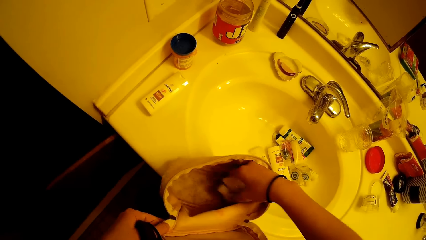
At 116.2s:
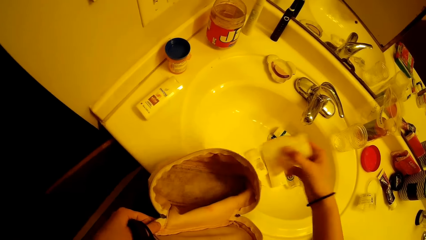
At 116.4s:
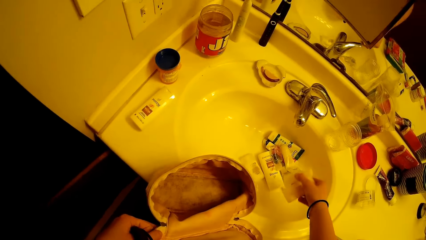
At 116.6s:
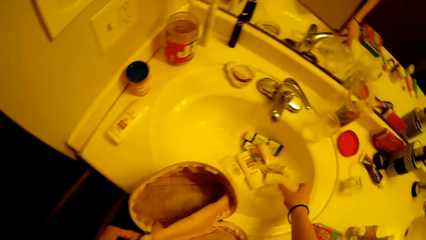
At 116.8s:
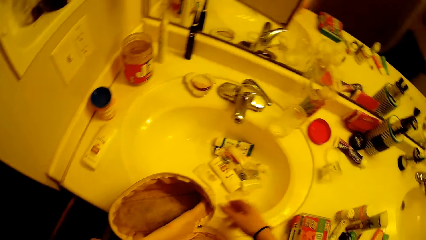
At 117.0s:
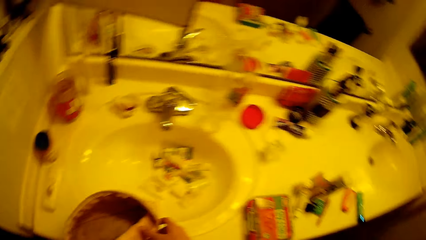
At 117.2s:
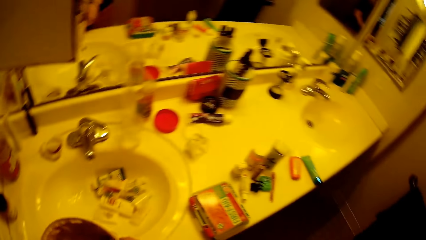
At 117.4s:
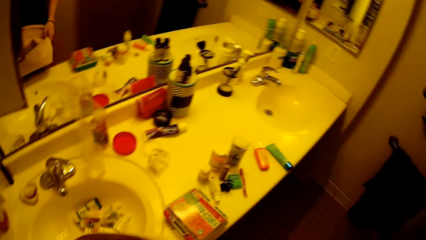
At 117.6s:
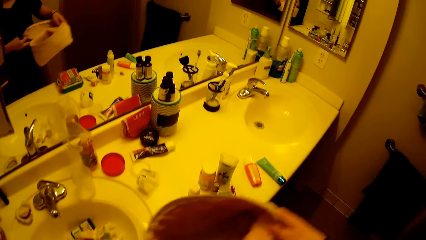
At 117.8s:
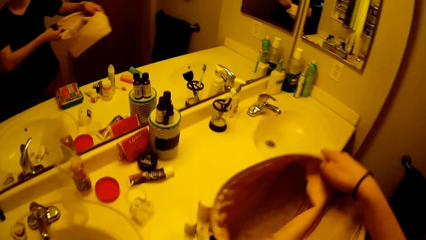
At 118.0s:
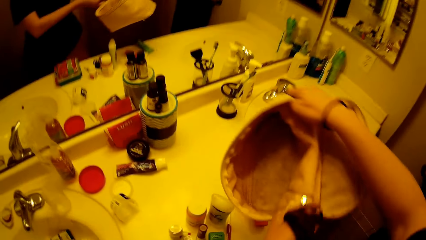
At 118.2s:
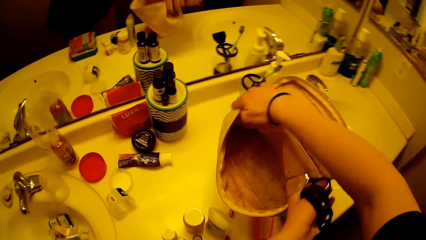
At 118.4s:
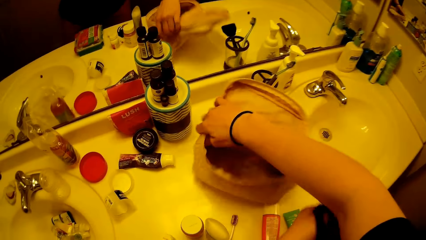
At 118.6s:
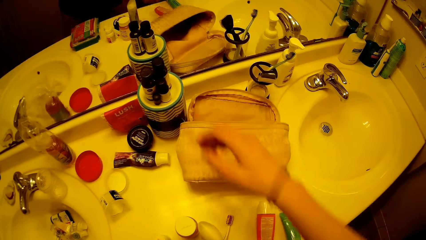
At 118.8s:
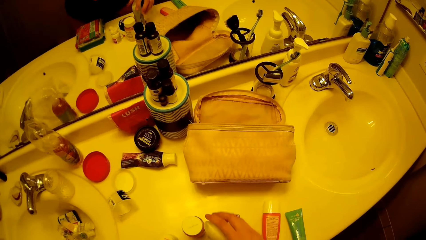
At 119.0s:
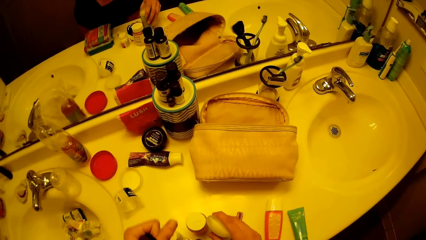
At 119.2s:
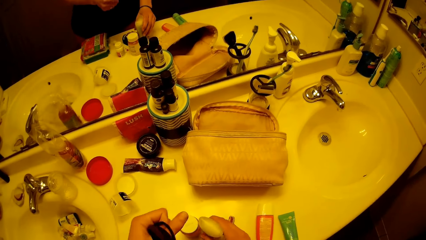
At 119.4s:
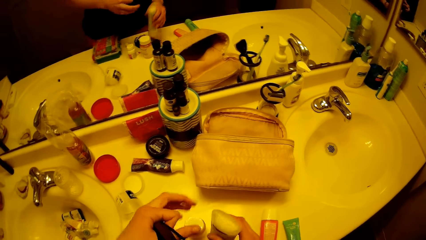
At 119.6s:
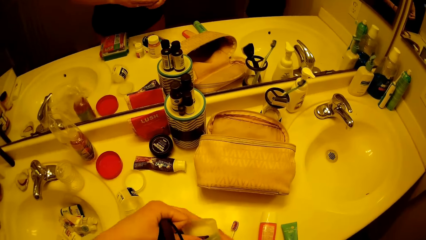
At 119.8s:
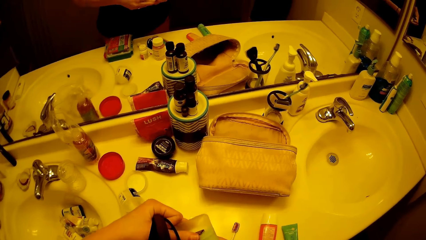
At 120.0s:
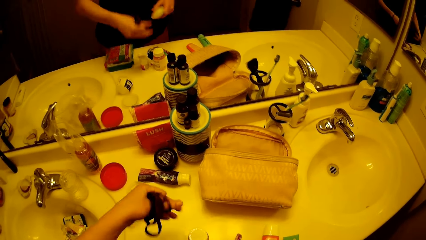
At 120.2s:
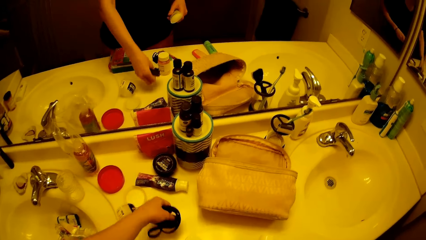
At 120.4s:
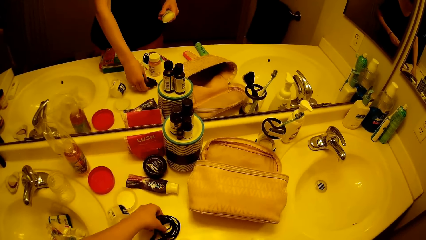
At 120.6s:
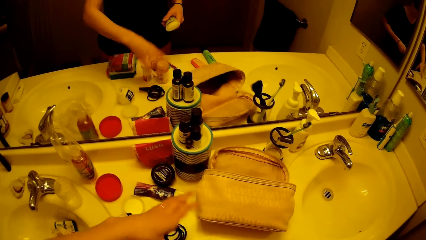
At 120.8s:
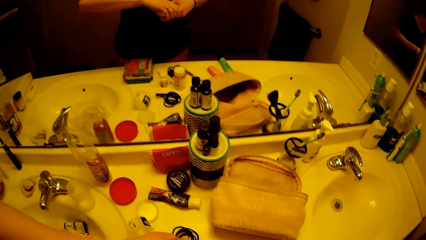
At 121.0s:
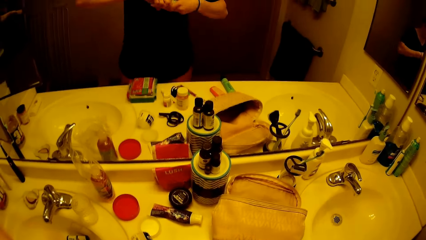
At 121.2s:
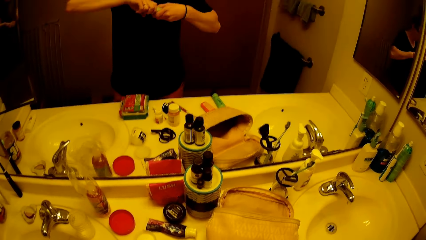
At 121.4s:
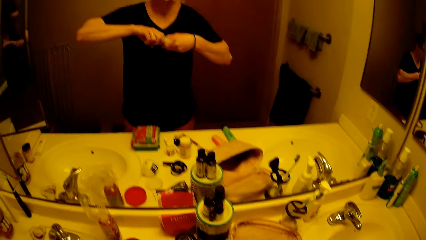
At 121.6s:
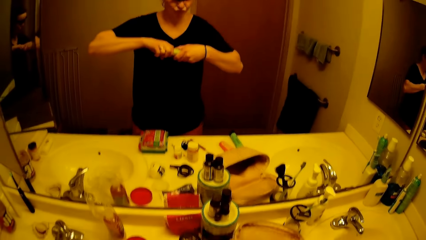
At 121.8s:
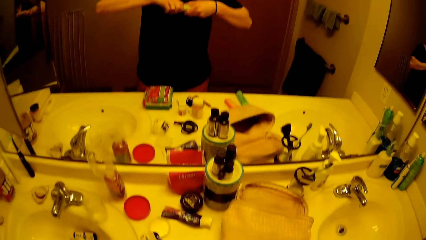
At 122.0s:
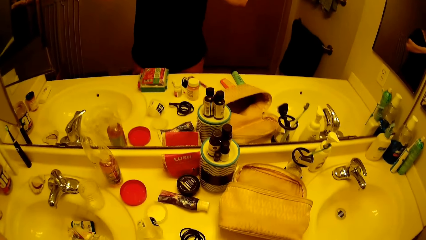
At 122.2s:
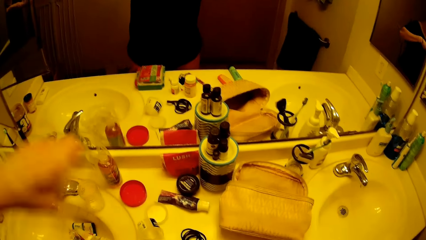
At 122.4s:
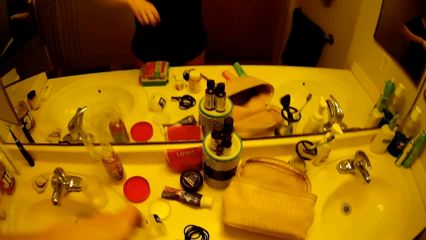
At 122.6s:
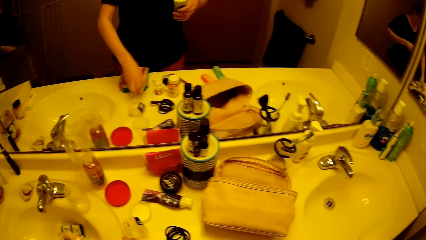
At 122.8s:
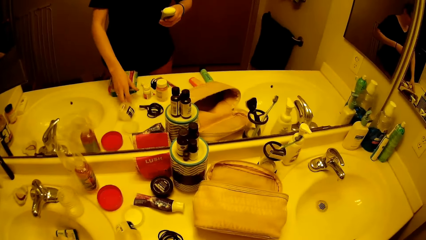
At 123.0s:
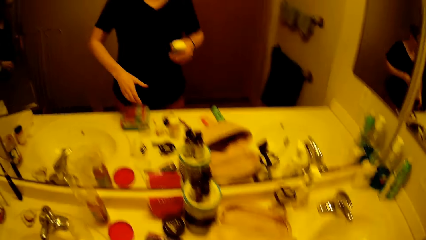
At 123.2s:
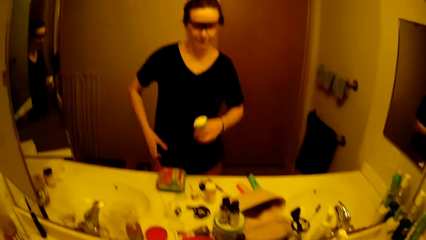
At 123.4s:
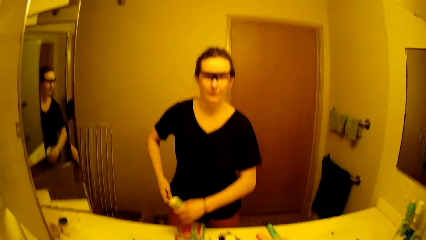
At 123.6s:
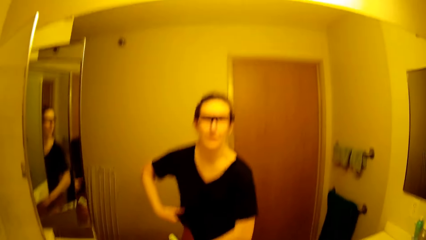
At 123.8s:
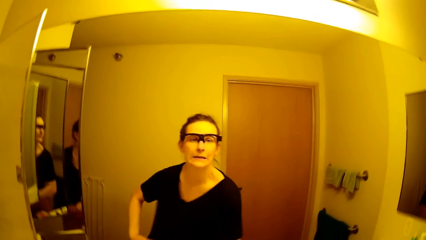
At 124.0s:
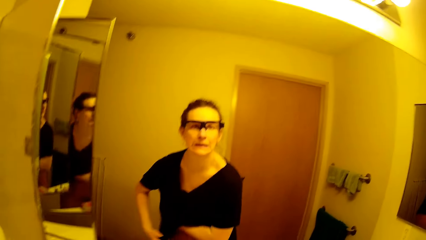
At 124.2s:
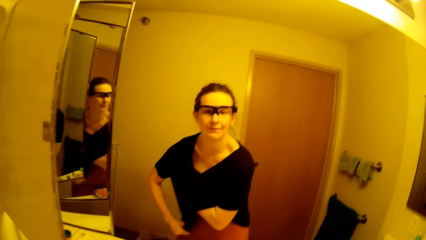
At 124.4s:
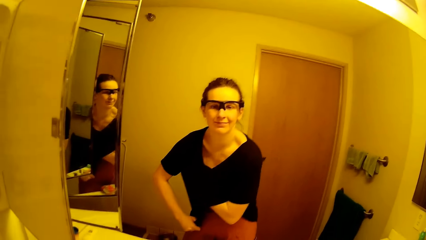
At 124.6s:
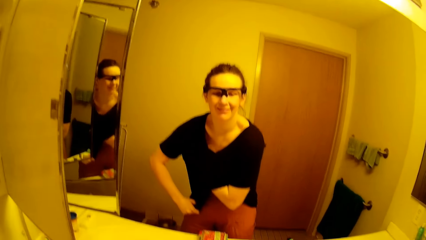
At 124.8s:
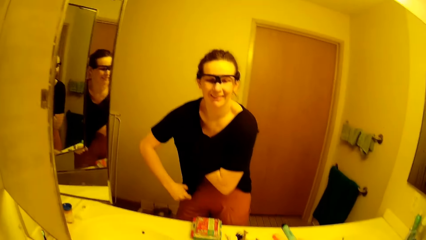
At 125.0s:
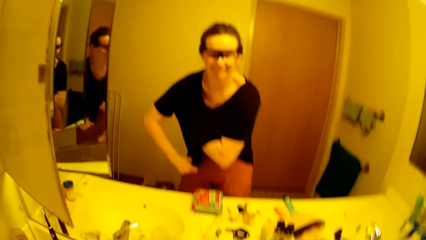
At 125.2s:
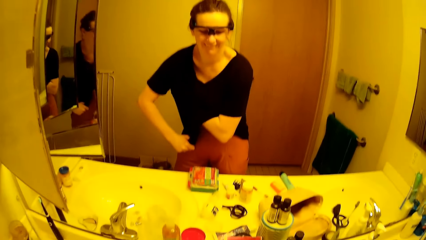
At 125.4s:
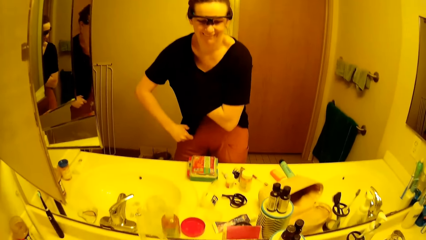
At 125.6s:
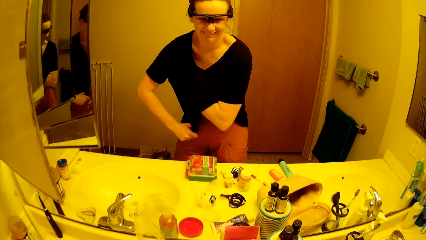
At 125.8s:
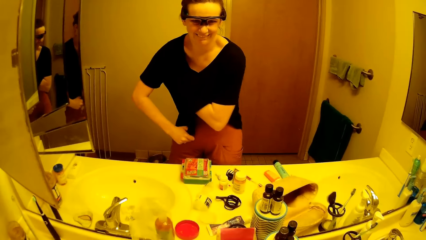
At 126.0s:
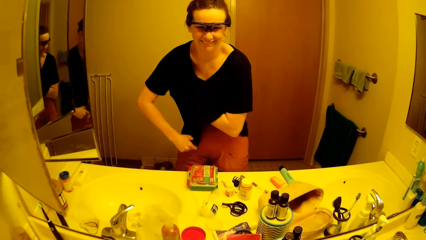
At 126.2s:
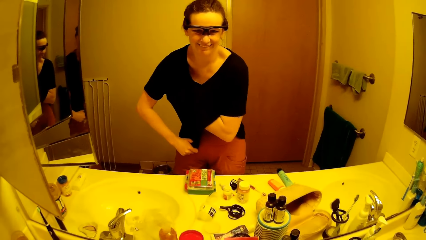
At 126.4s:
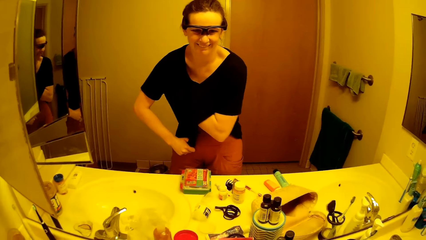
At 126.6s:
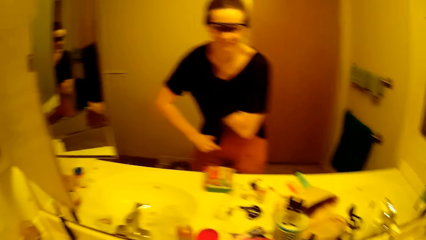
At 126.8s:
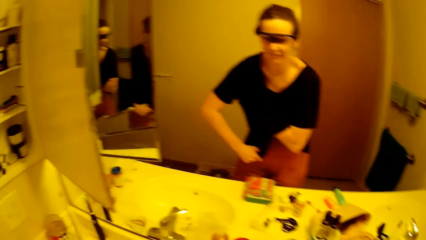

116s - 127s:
The camera wearer brings out another small plastic container from the bag. She drops the small plastic container in the bathroom sink. She picks up the bag from the kitchen sink and drops the bag on the kitchen sink. She picks up a small plastic container from the kitchen sink. She holds wrist bands. She drops a rope on the kitchen sink. She opens the cover of the small container or roll on in her hand. She drops the cover of the small plastic container on the bathroom sink. She holds her top. She applies the roll on in her armpit under cloth.

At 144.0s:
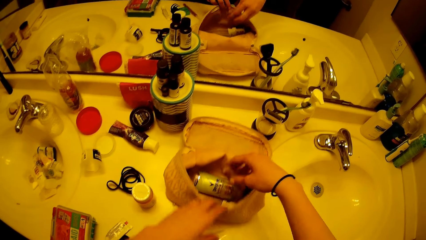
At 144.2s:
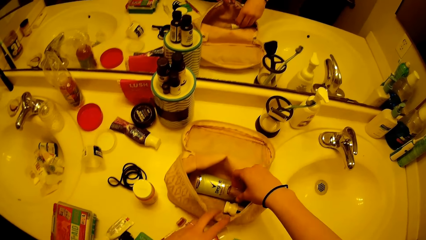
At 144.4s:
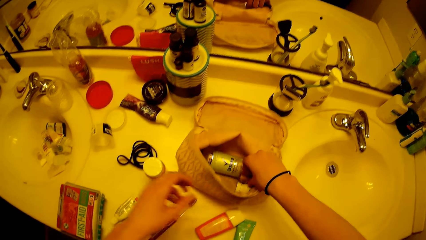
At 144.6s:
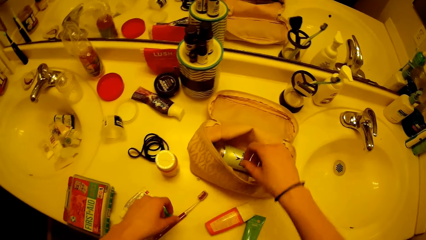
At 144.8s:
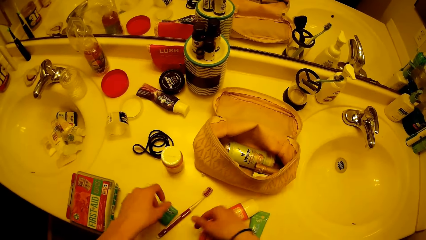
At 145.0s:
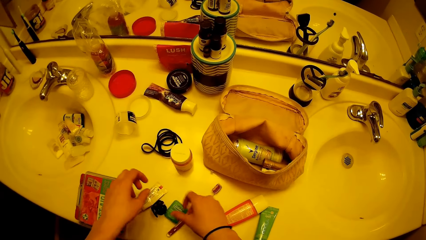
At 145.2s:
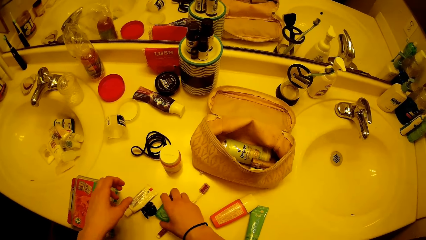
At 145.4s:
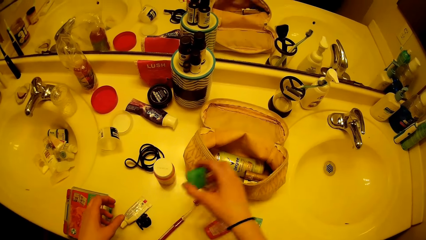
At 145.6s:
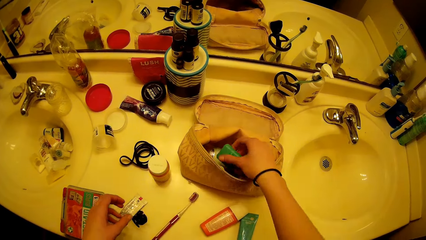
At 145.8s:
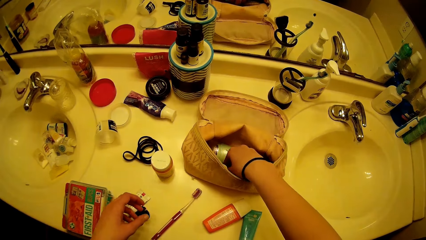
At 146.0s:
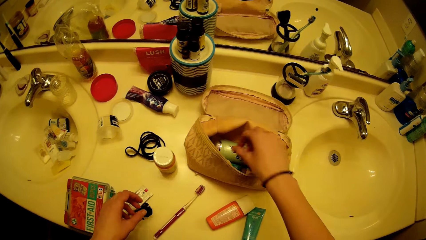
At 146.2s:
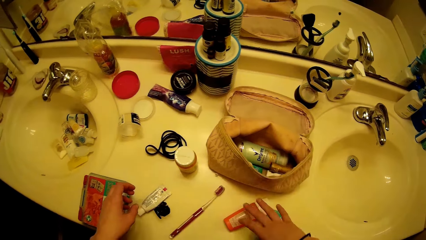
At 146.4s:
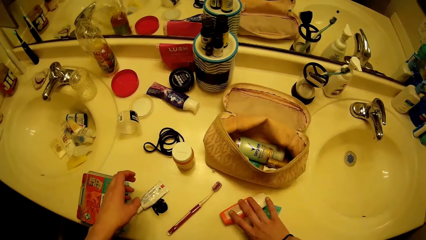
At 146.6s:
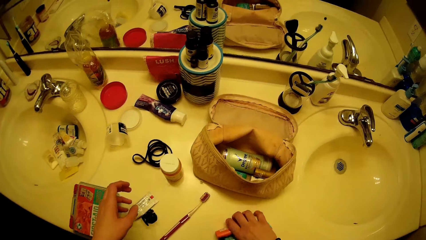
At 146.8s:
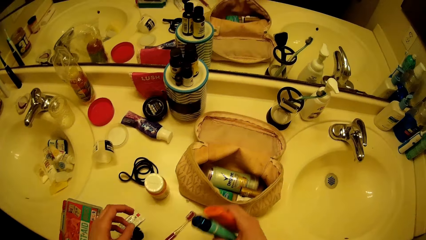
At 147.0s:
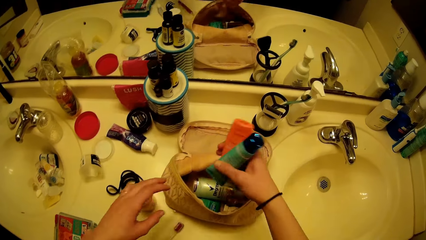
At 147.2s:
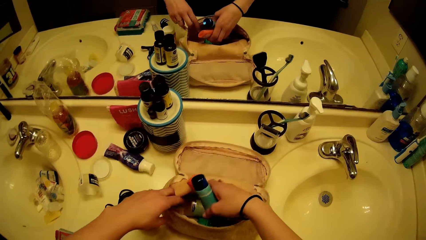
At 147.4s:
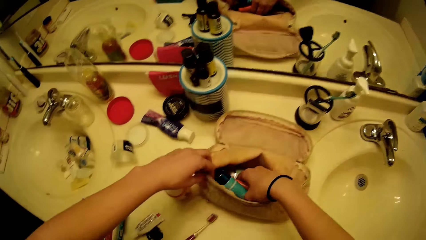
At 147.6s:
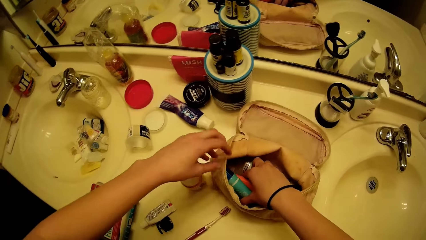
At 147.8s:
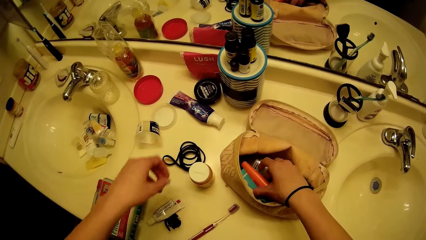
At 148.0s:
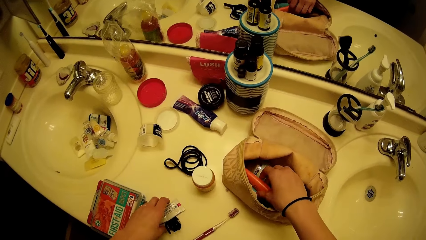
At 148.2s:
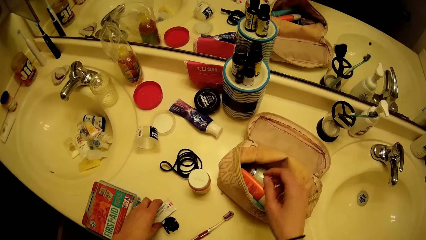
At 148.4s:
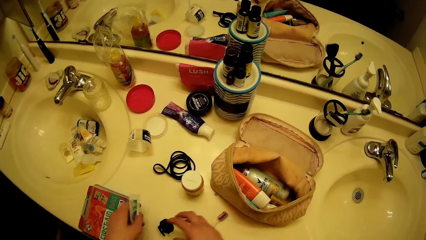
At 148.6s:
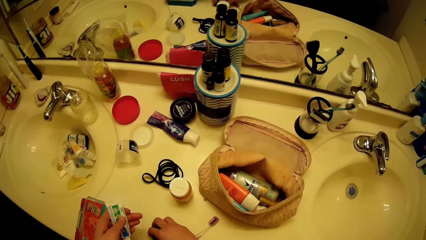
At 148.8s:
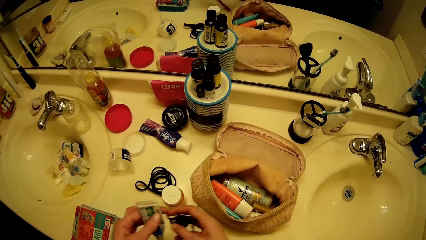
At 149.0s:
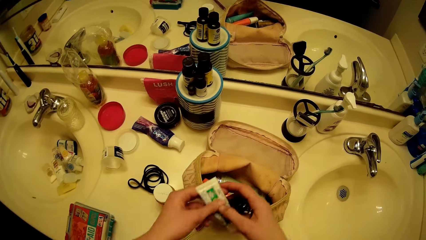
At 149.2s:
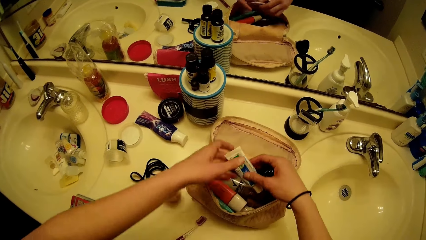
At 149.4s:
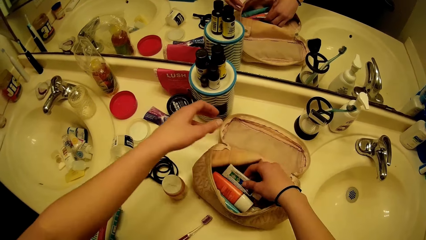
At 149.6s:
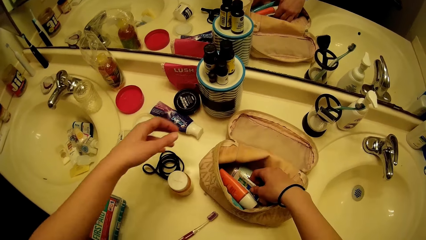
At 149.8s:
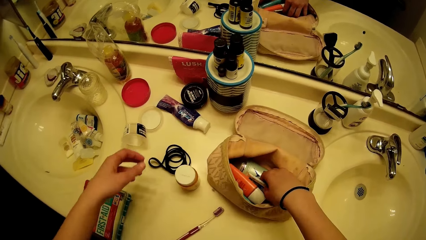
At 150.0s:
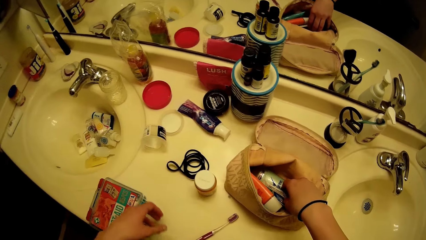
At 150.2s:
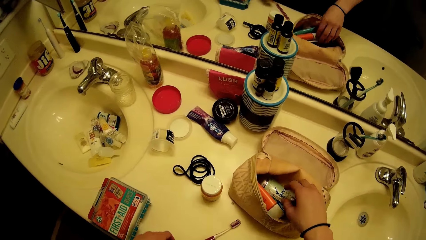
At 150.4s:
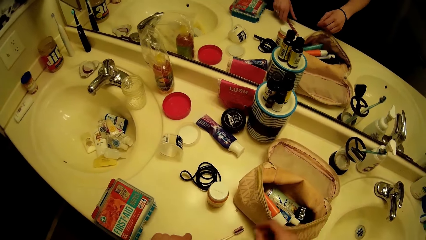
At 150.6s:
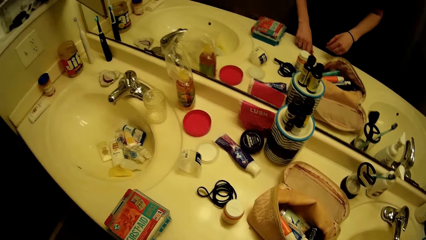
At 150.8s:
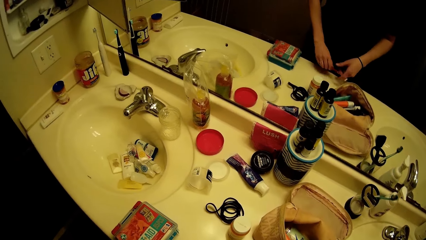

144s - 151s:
The camera wearer holds lipstick. They put the lipstick case in the bag on the bathroom sink. They put a small plastic container inside the bag on the bathroom sink. They pick up some plastic containers from the bathroom sink. They put the plastic containers inside the bag on the bathroom sink. They pick up another small plastic container from the bathroom sink. They put the plastic container in the bag on the bathroom sink.
